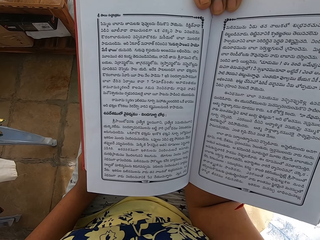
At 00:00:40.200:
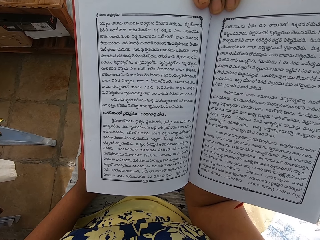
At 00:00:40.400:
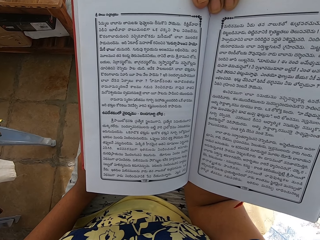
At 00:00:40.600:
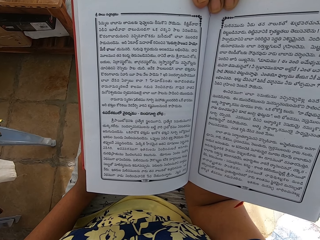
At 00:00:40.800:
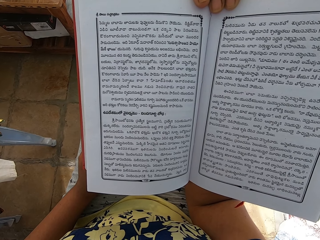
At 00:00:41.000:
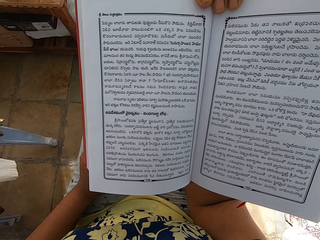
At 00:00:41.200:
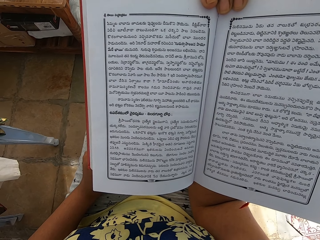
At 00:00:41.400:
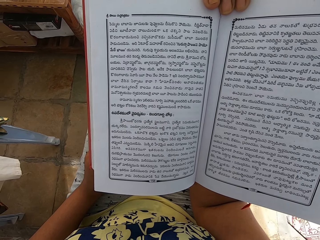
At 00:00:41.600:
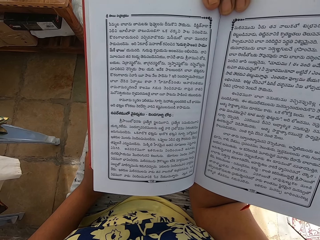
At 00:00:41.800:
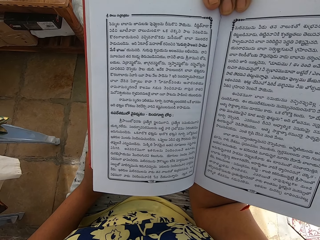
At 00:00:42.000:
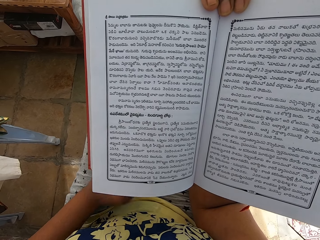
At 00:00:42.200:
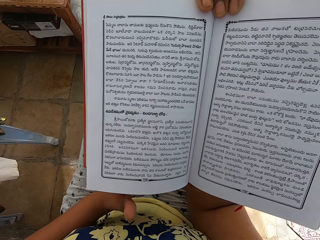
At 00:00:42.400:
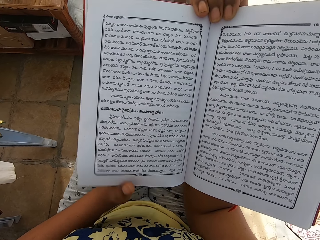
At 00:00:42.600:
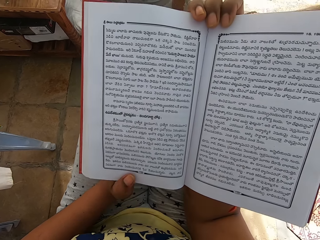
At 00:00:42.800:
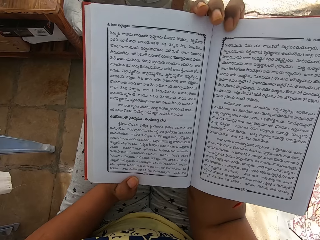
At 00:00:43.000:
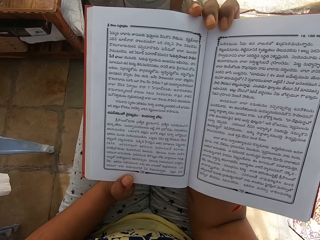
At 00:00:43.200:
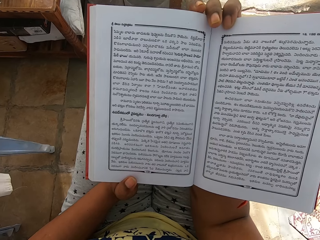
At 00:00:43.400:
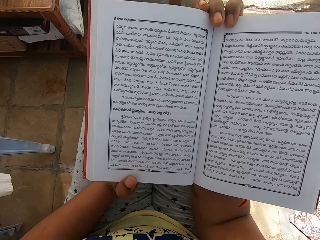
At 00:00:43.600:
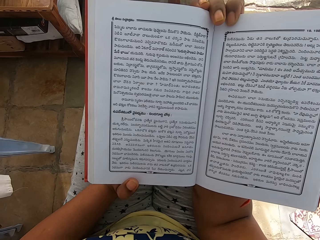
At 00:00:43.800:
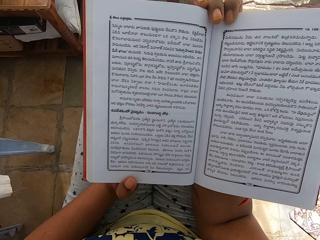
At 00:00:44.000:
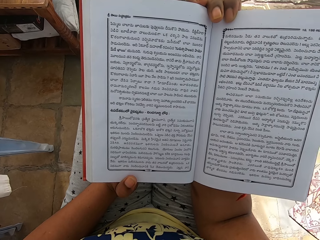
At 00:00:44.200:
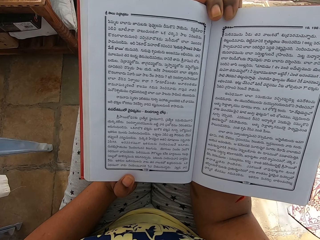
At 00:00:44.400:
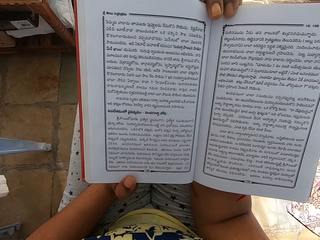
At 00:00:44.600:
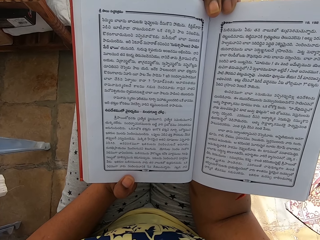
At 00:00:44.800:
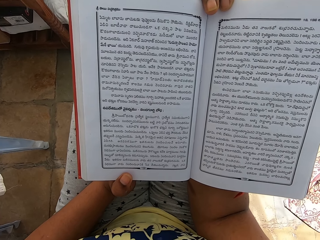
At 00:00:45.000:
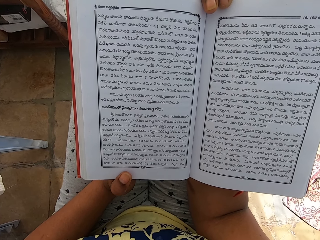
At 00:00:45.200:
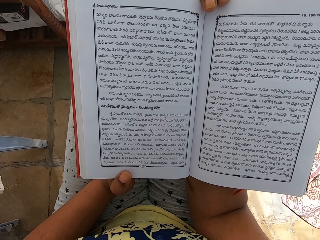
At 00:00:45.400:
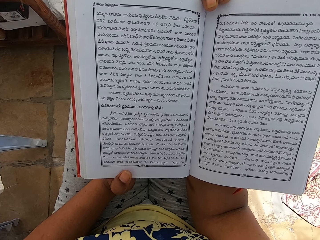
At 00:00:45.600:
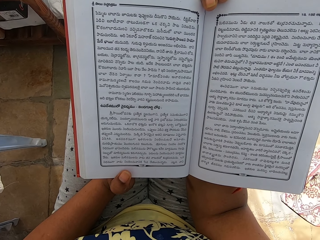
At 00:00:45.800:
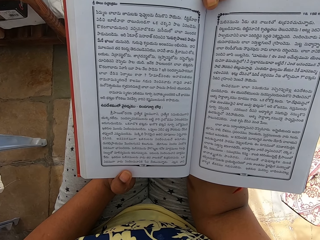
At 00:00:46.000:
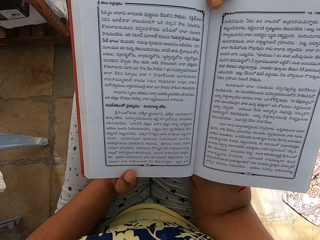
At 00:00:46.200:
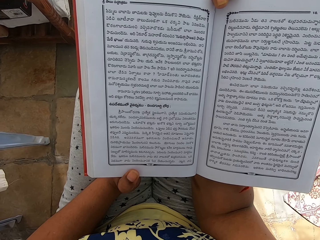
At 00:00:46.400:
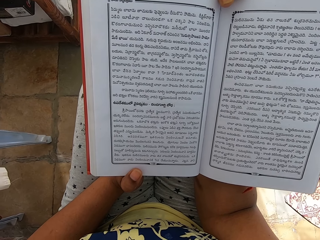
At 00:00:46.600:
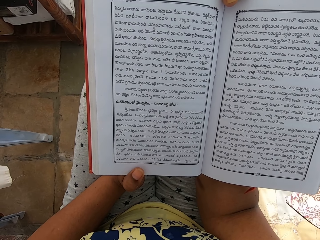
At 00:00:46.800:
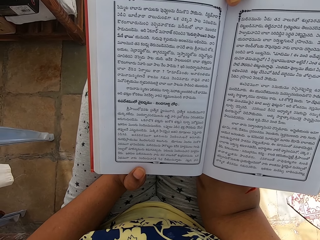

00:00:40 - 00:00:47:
The camera wearer holds the book with both hands.

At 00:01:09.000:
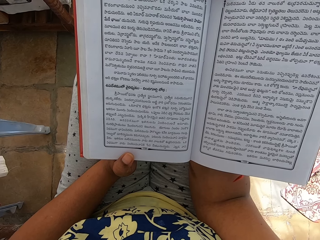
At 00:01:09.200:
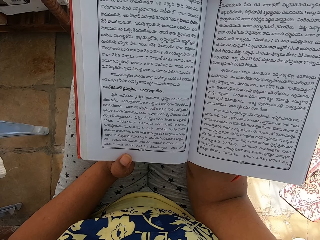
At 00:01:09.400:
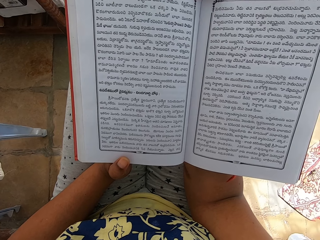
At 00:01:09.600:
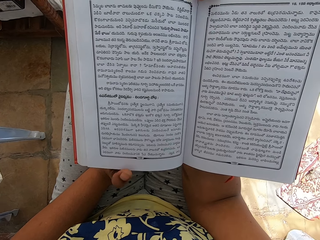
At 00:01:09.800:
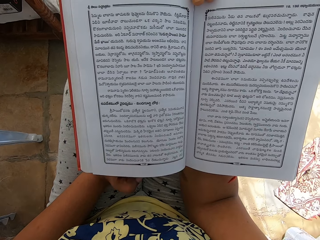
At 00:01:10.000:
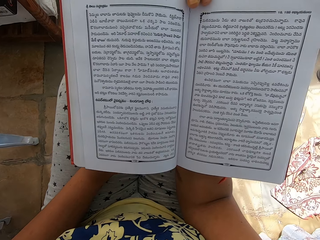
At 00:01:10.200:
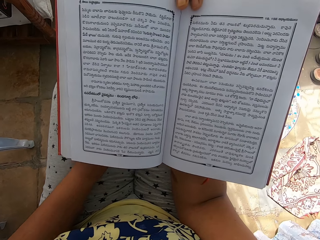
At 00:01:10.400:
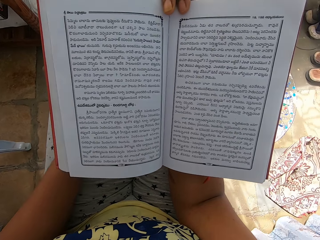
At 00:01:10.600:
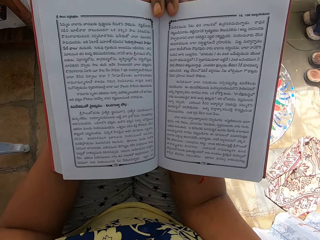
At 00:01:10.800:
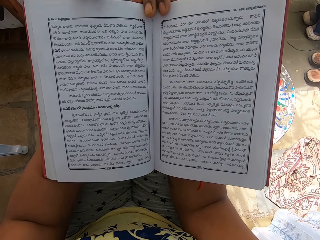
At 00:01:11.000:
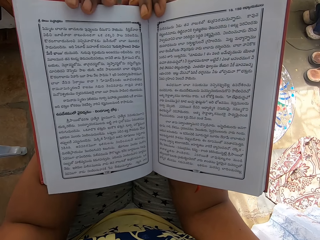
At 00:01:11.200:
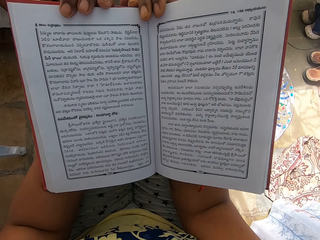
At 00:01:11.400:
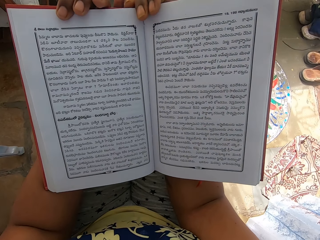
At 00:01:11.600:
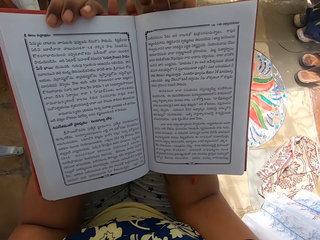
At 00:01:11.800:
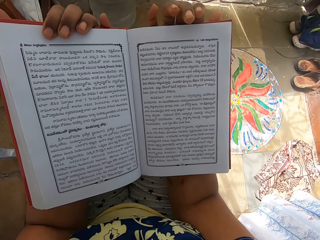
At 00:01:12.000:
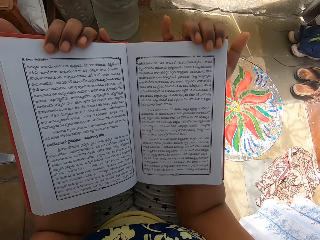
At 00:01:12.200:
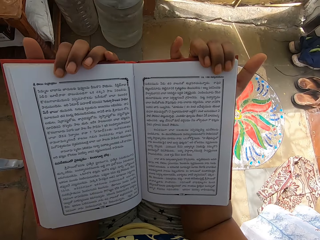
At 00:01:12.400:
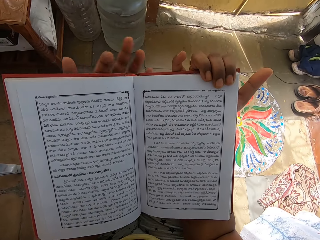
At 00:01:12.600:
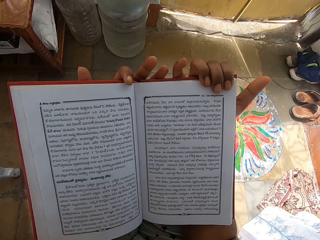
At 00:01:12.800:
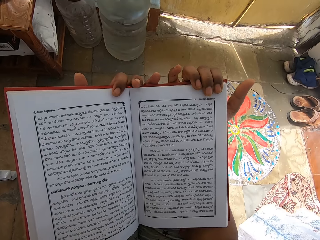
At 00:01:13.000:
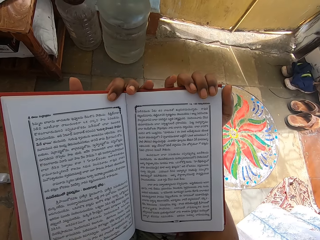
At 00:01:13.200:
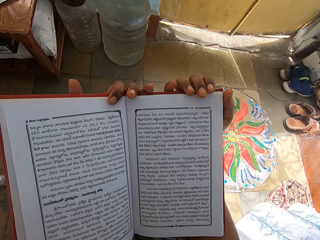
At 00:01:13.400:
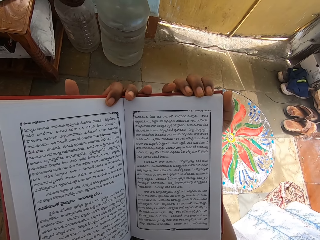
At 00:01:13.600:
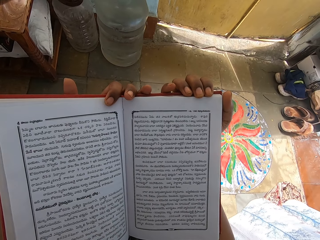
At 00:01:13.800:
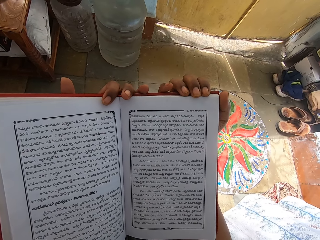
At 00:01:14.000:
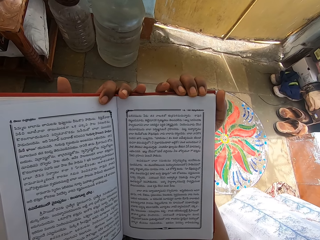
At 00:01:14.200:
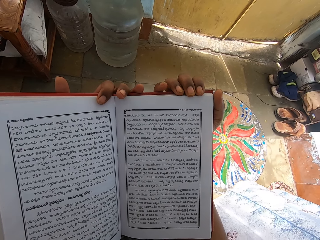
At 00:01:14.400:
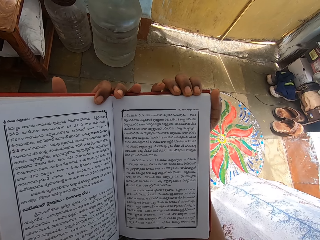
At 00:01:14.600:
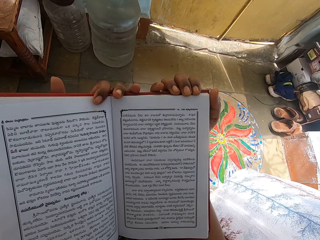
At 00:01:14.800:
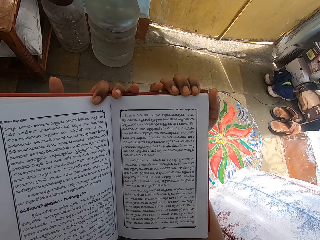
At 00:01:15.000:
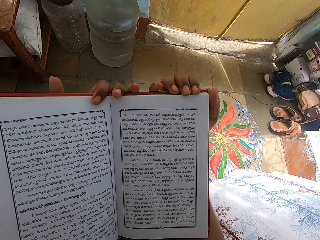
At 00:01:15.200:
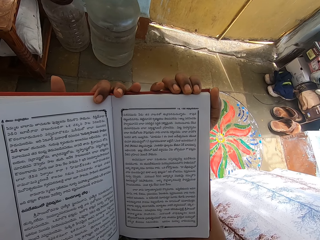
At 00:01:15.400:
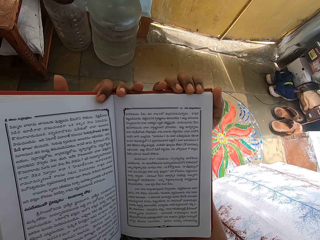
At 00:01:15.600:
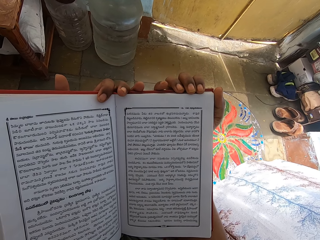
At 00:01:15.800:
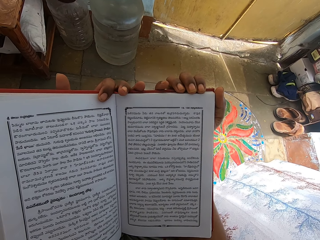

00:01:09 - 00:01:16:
The camera wearer moves the hands. She holds the book up in her hands.

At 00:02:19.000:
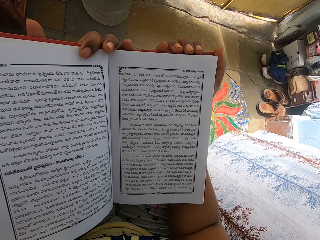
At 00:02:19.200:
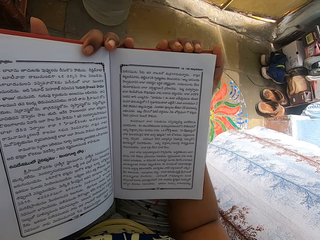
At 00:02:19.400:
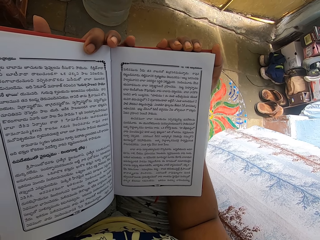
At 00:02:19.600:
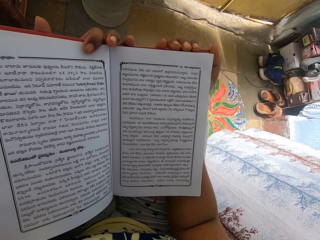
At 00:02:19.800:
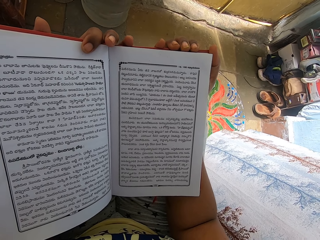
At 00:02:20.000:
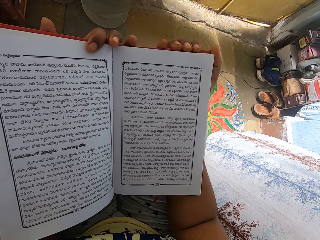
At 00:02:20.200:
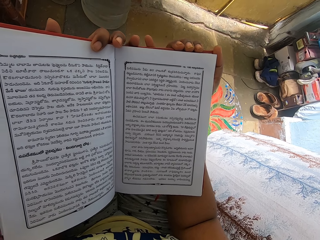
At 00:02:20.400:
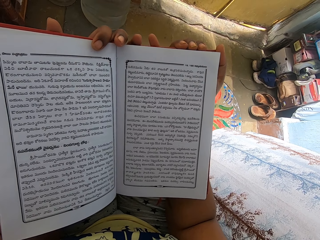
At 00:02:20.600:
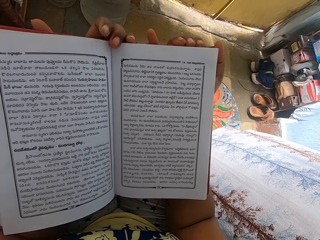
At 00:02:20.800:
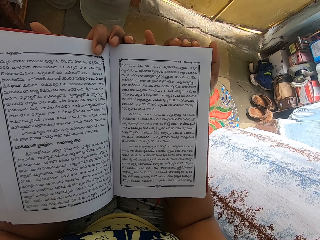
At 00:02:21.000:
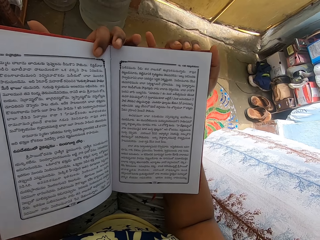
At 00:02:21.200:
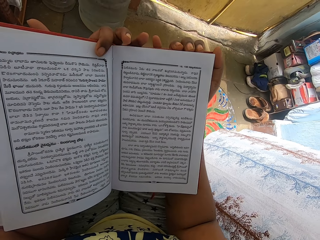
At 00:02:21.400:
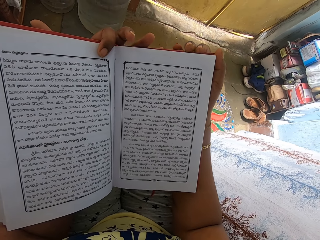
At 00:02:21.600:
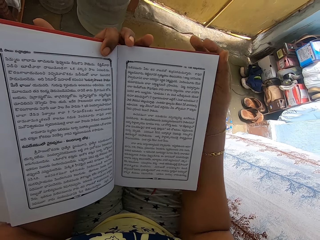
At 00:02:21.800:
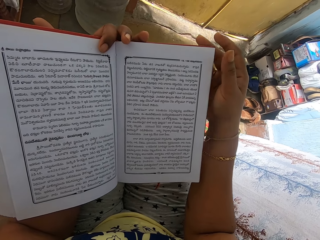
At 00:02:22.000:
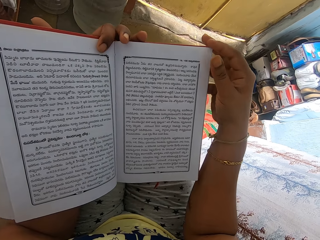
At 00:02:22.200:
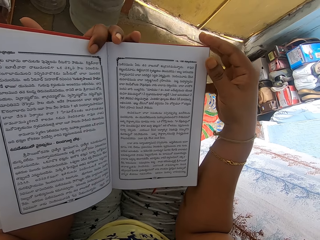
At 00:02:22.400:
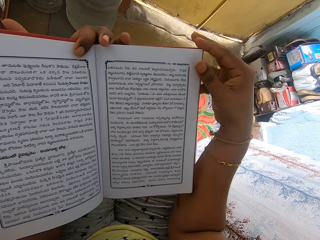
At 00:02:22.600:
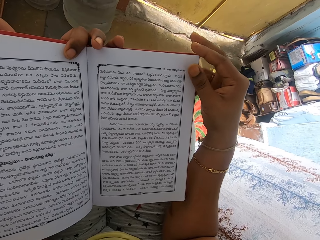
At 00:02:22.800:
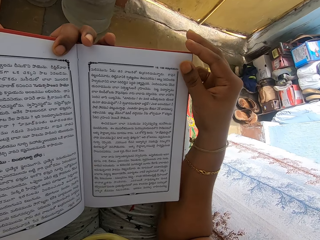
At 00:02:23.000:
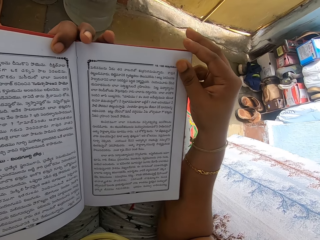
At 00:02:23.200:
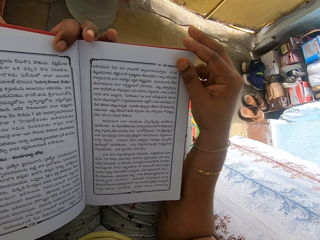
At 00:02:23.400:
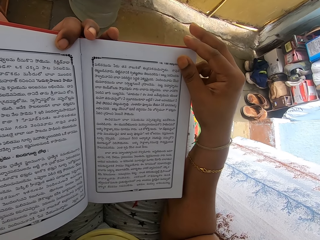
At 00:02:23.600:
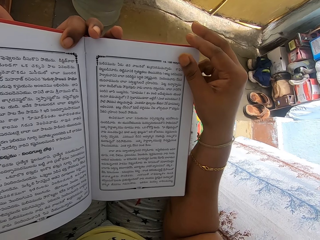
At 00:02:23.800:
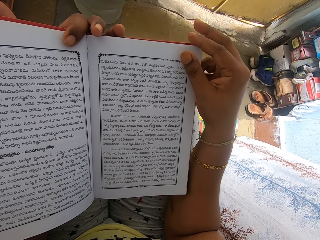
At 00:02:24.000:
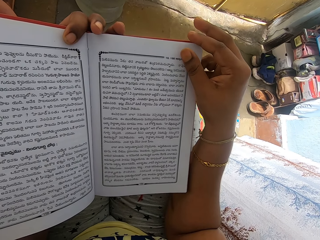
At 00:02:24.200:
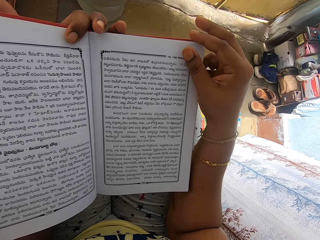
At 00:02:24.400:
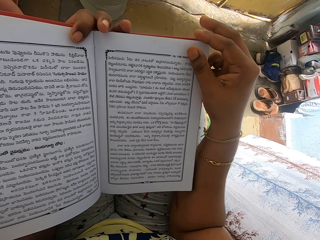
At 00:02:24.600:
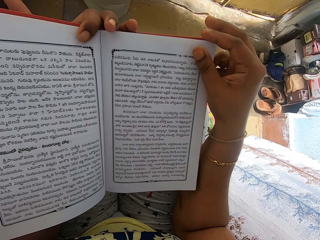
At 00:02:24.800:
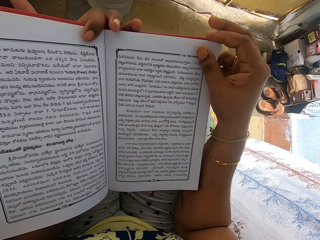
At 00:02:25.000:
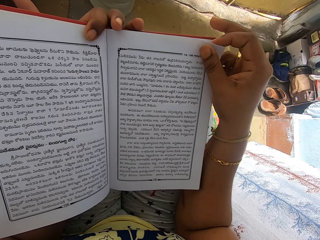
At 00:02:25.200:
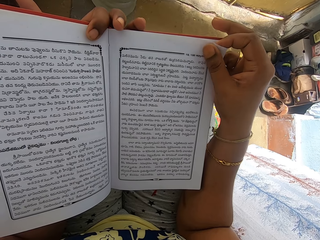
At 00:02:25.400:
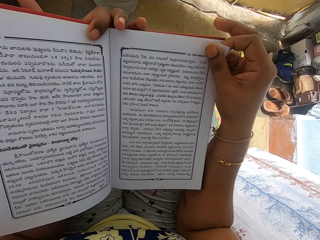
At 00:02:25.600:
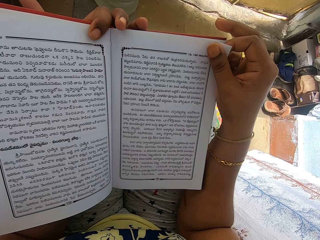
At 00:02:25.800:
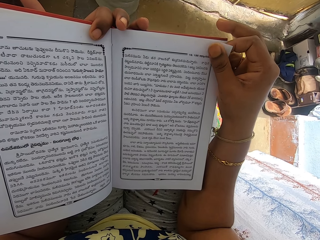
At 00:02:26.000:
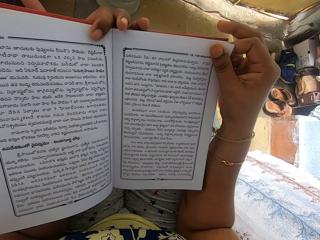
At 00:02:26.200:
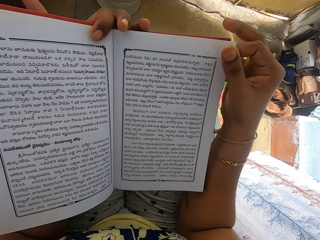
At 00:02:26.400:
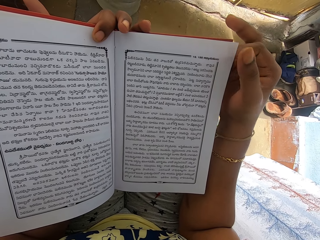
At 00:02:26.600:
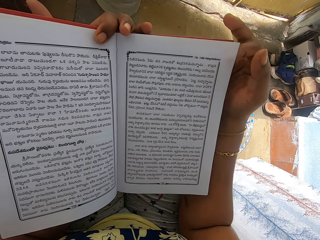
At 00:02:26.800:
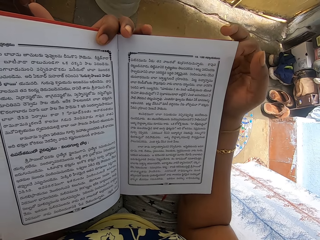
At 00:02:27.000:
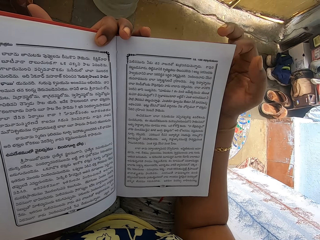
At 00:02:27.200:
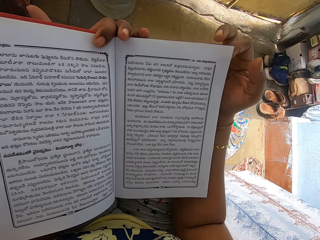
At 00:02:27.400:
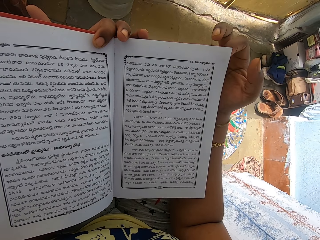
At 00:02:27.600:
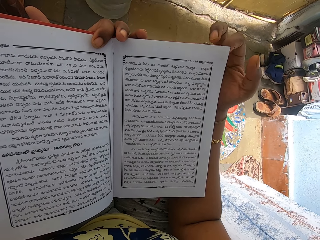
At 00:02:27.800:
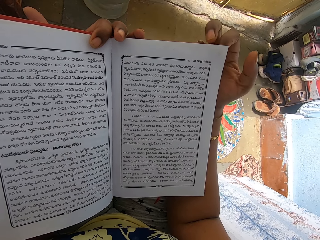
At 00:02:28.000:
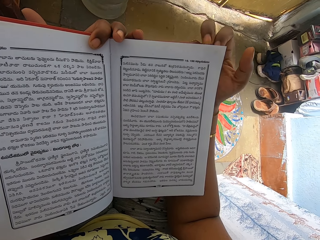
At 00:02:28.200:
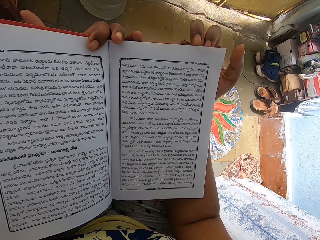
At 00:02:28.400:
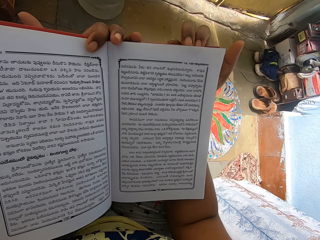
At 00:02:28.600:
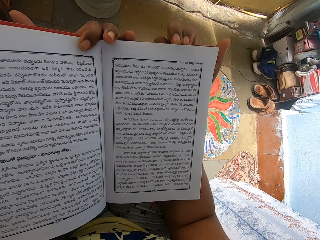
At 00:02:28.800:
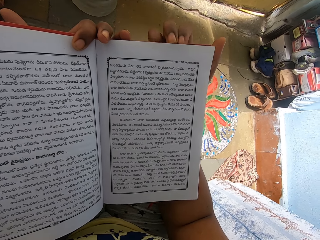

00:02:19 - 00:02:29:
The camera wearer adjusts the position of her hands on the book. She lifts the edge of a page on the book in her left hand with her right hand.
